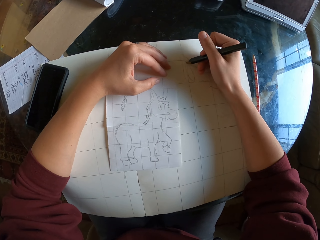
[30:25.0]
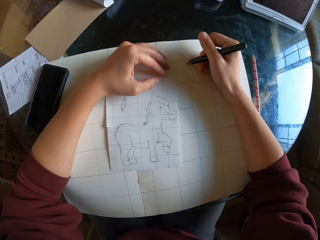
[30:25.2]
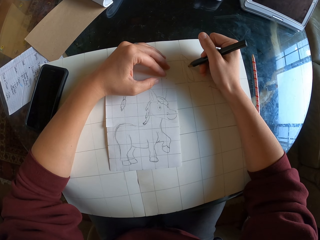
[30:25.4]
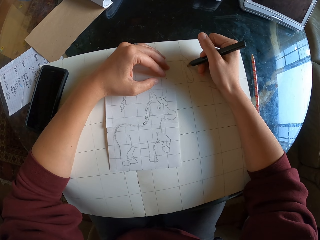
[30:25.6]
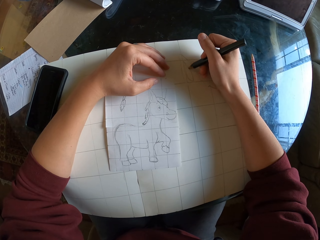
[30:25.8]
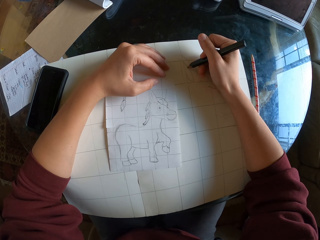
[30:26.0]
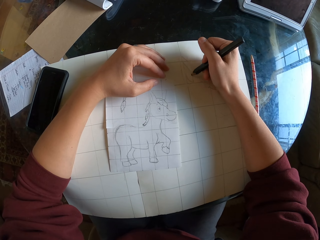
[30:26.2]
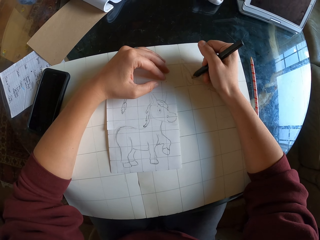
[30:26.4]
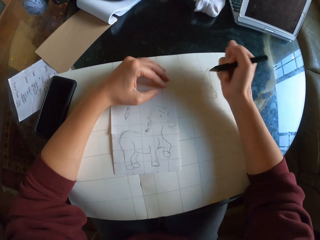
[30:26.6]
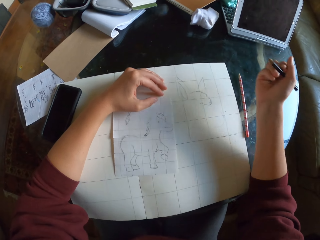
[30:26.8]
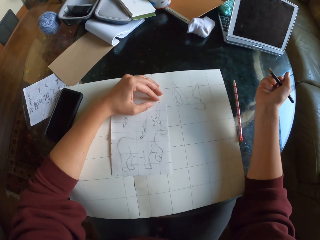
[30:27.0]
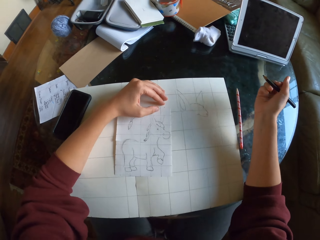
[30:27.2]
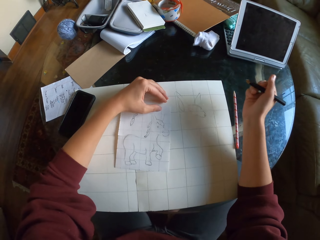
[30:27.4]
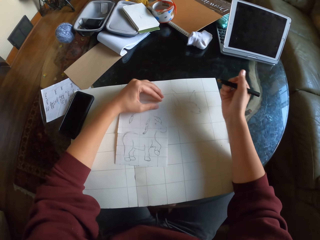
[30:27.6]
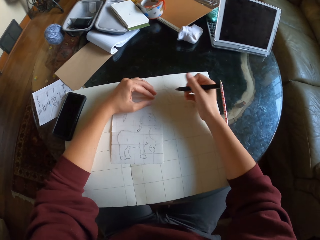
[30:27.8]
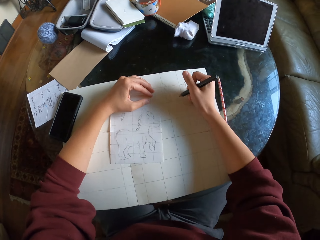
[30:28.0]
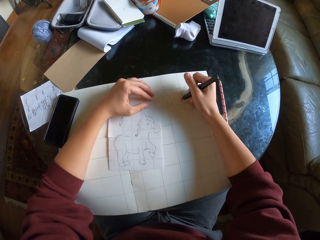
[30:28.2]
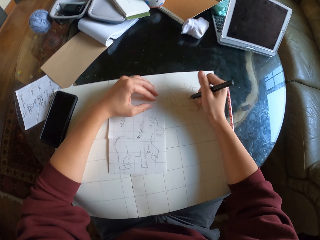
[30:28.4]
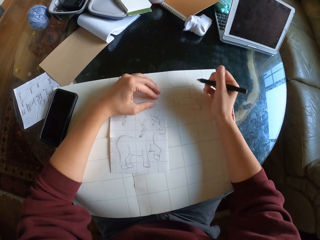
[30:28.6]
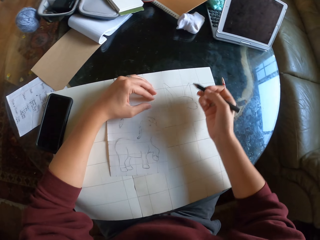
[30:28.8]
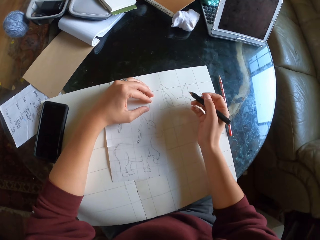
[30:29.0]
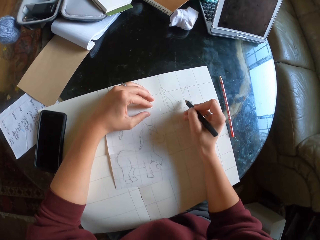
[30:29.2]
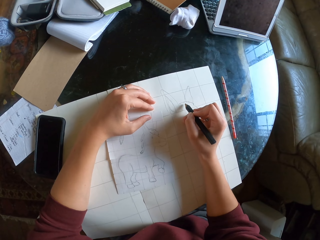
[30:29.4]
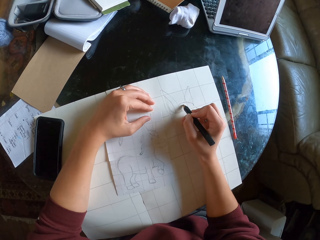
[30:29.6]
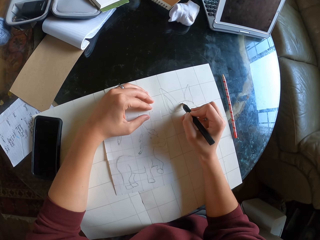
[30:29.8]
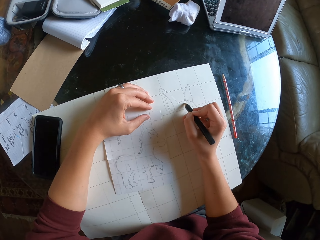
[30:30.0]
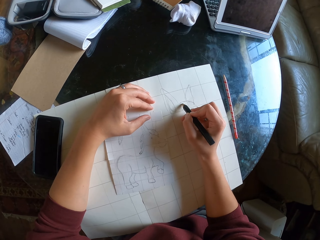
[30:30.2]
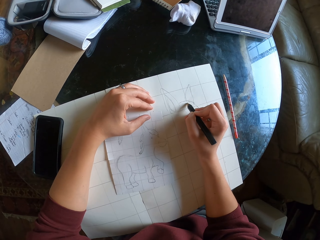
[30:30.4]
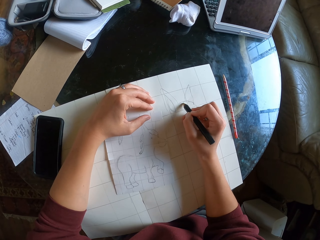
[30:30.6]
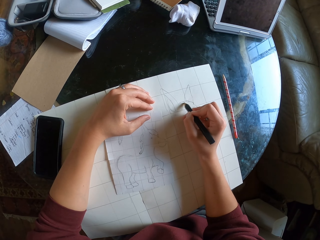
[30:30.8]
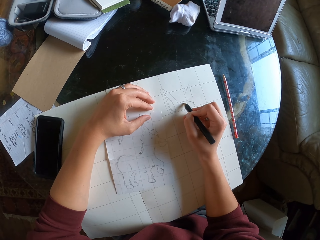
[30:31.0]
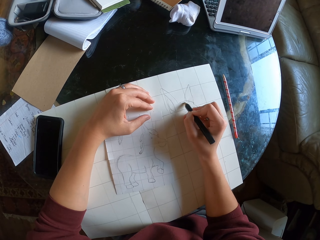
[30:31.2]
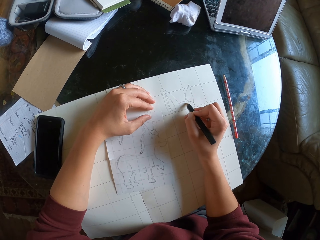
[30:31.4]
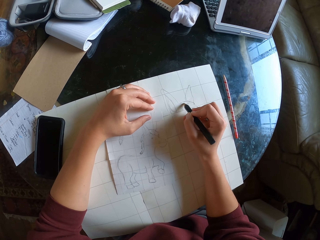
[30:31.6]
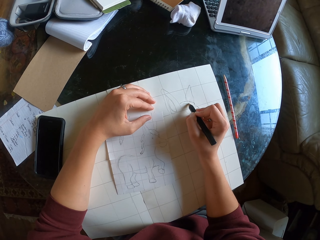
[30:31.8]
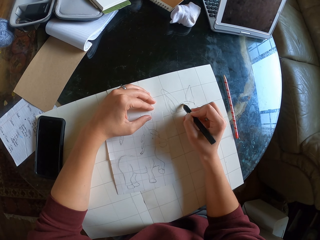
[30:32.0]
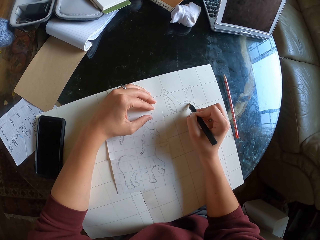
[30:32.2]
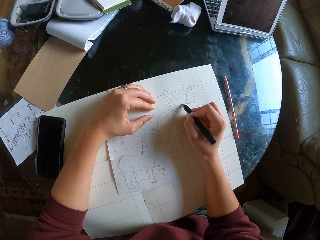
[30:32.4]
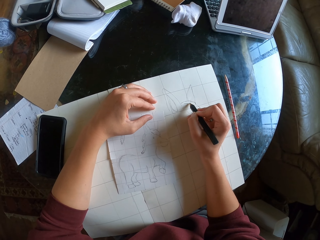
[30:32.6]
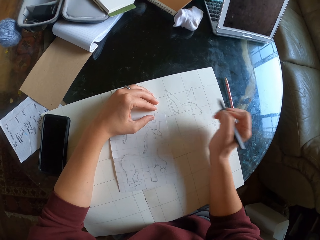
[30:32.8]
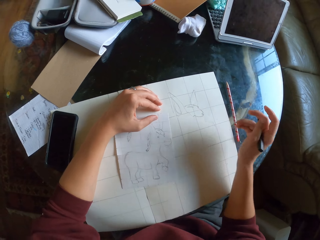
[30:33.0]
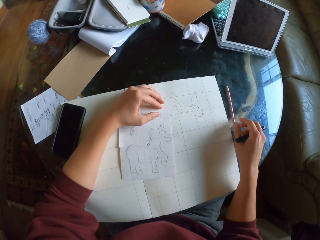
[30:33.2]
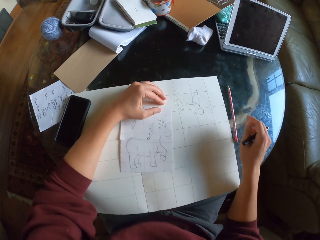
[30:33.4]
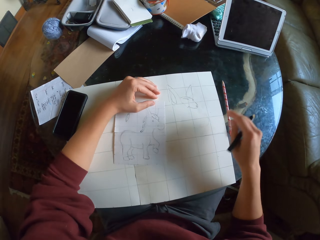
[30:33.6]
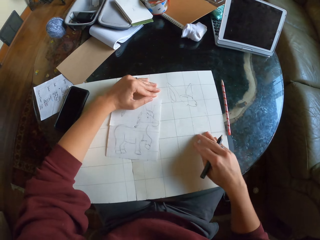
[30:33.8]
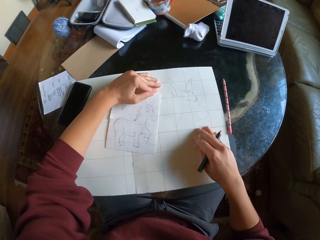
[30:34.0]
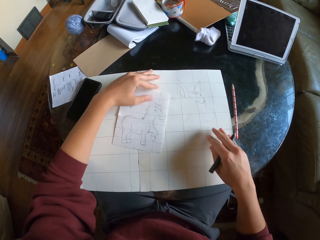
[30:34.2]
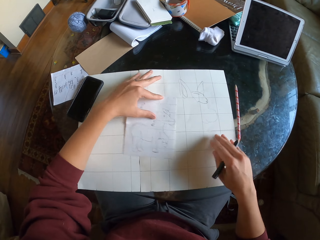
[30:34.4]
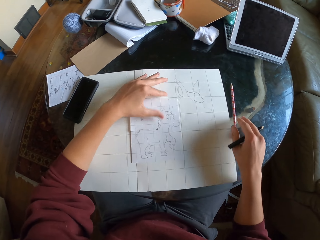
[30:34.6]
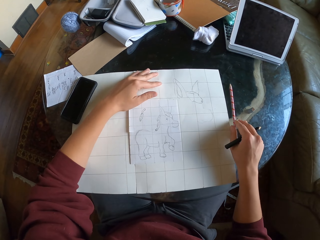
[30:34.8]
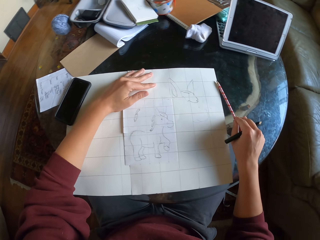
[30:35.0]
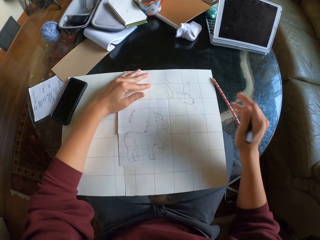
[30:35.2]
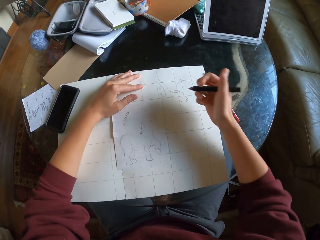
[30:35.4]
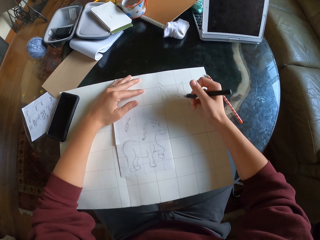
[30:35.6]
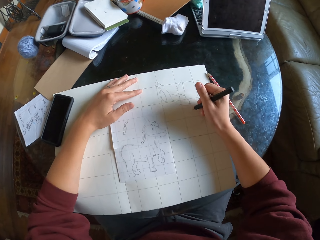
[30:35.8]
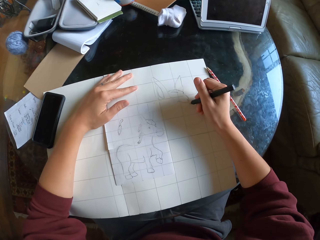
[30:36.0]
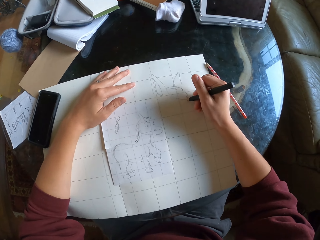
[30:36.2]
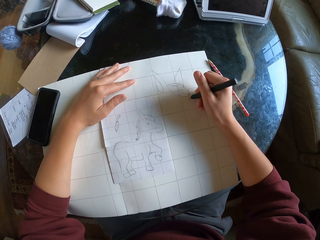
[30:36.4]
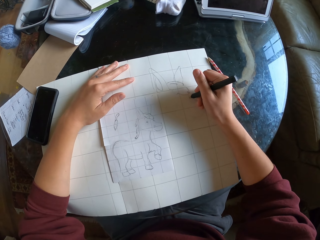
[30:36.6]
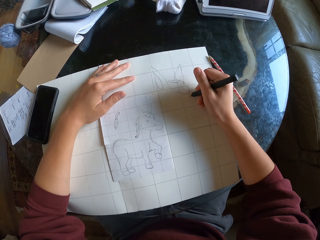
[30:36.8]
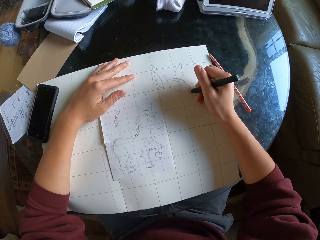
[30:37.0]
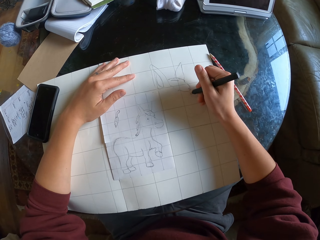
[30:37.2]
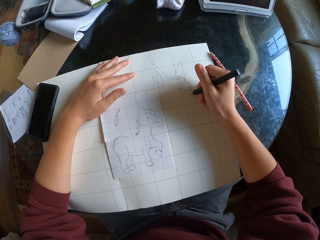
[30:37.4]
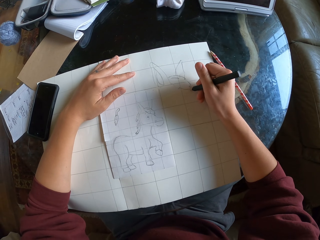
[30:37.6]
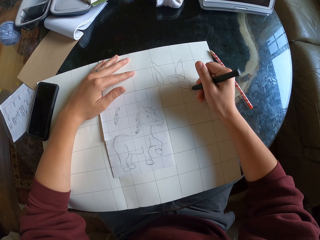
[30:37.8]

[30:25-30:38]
The camera wearer stares at the sketch. They sketch on drawing paper. They pull the big and small drawing pieces of paper slightly. They pull the pencil slightly.

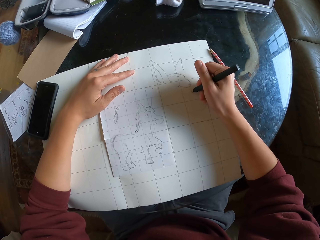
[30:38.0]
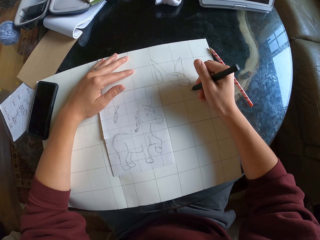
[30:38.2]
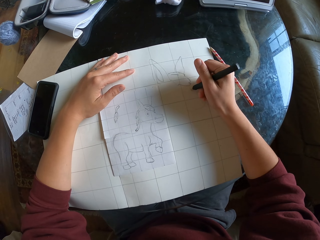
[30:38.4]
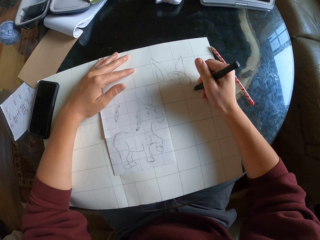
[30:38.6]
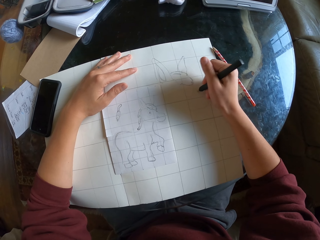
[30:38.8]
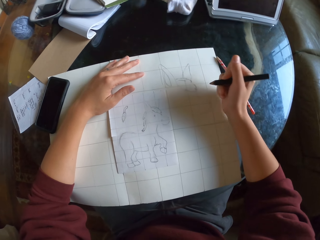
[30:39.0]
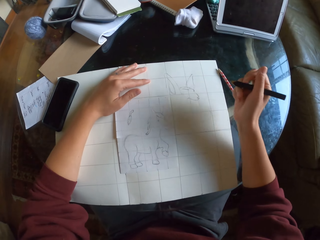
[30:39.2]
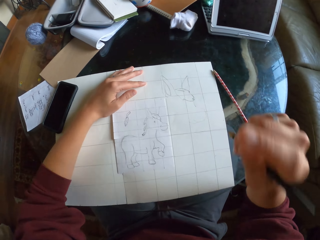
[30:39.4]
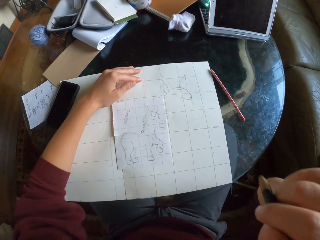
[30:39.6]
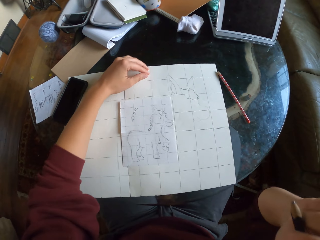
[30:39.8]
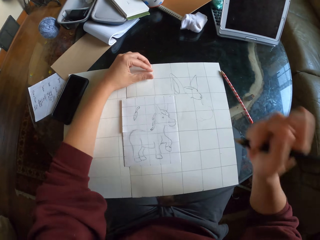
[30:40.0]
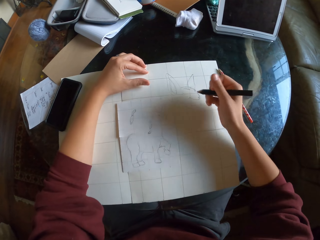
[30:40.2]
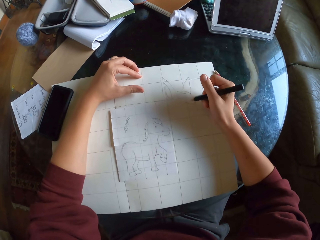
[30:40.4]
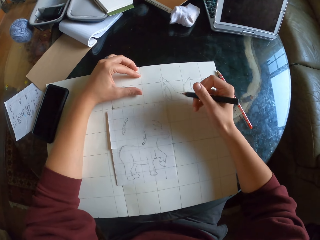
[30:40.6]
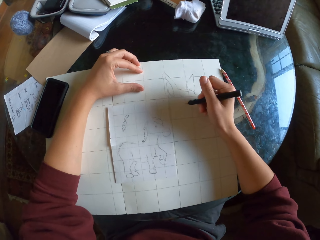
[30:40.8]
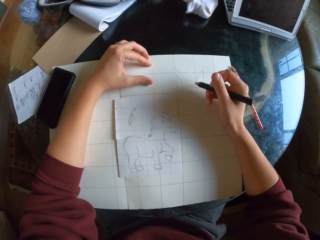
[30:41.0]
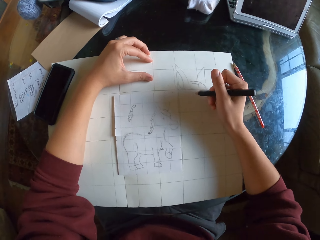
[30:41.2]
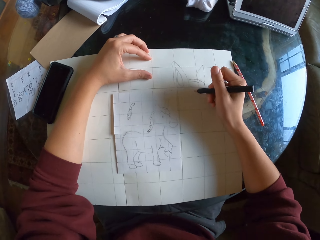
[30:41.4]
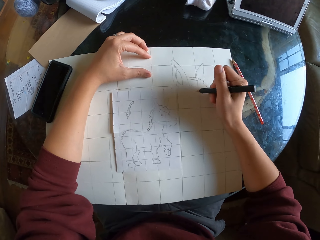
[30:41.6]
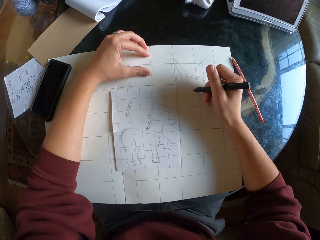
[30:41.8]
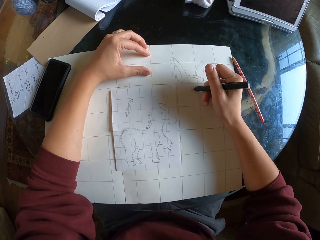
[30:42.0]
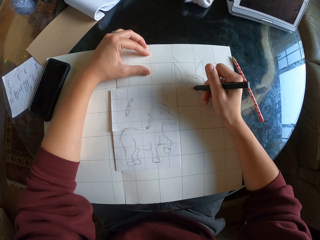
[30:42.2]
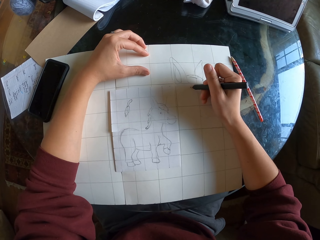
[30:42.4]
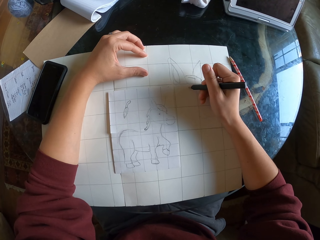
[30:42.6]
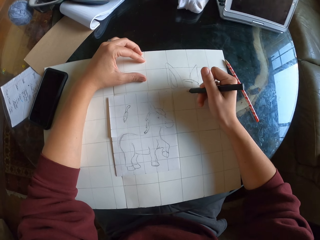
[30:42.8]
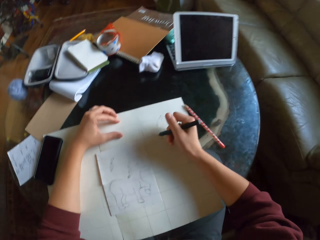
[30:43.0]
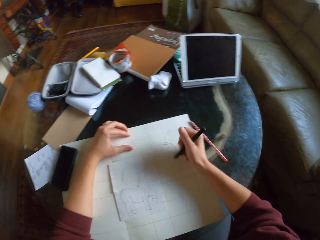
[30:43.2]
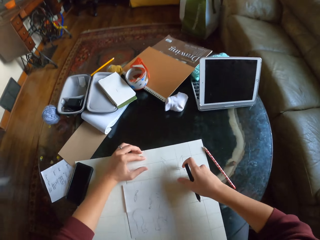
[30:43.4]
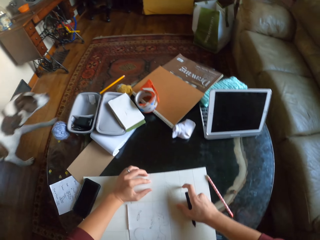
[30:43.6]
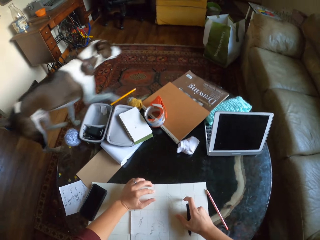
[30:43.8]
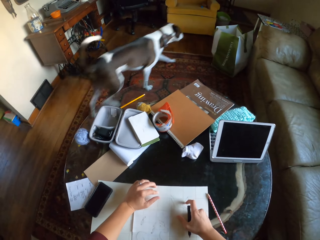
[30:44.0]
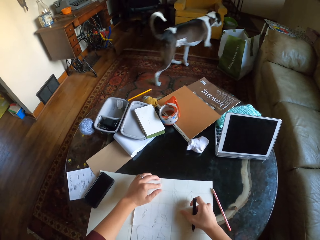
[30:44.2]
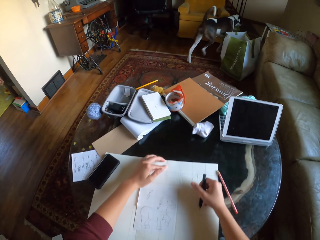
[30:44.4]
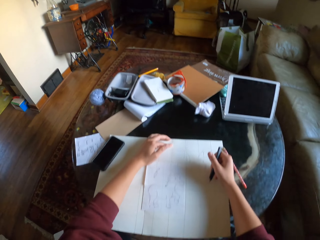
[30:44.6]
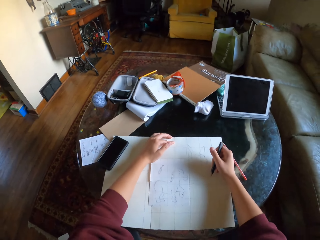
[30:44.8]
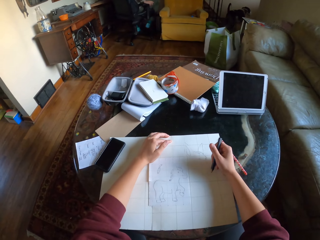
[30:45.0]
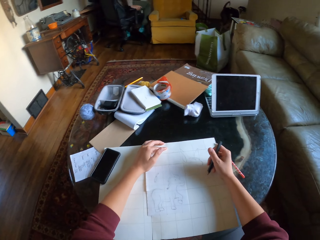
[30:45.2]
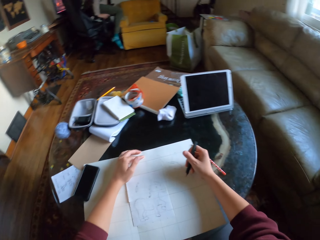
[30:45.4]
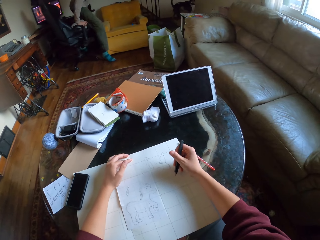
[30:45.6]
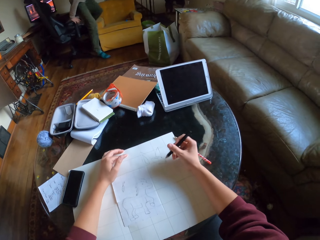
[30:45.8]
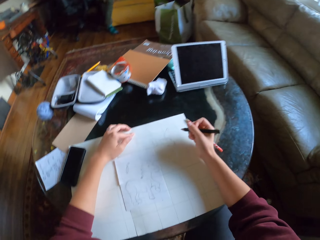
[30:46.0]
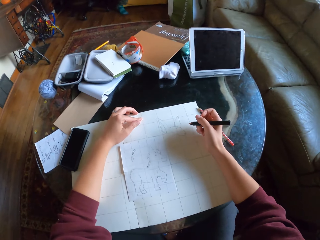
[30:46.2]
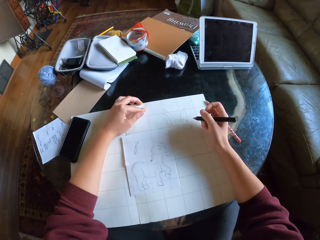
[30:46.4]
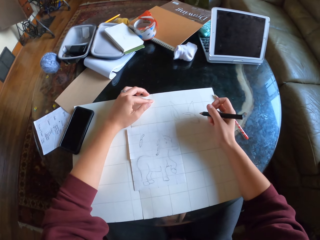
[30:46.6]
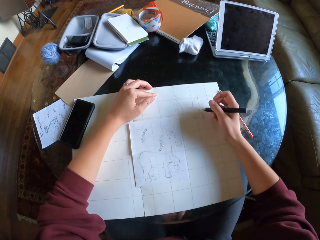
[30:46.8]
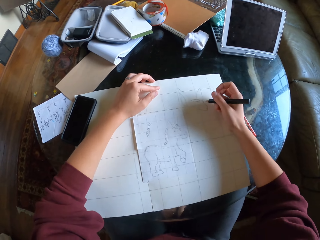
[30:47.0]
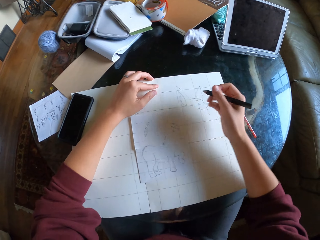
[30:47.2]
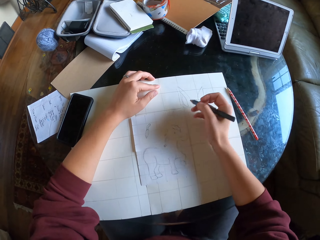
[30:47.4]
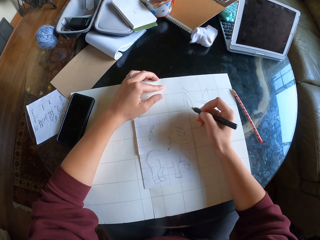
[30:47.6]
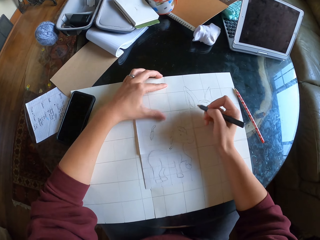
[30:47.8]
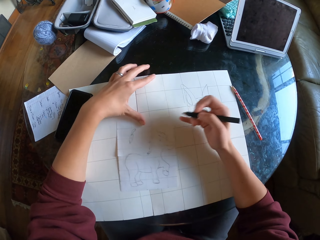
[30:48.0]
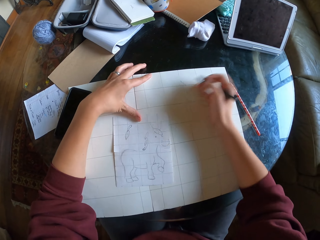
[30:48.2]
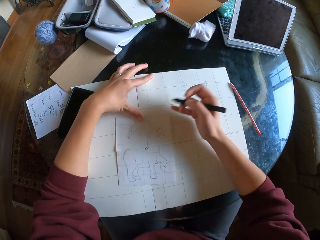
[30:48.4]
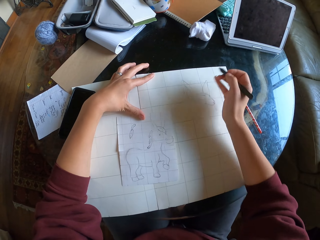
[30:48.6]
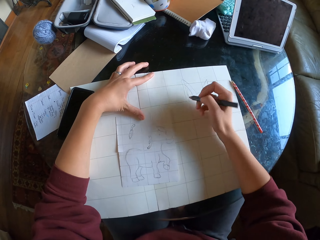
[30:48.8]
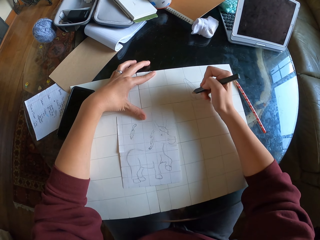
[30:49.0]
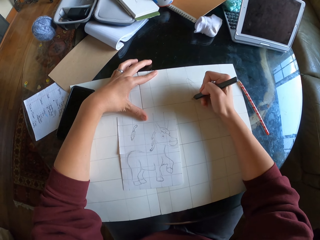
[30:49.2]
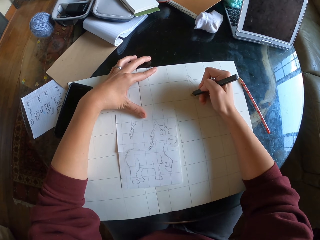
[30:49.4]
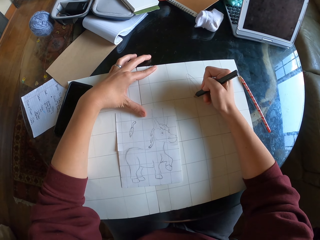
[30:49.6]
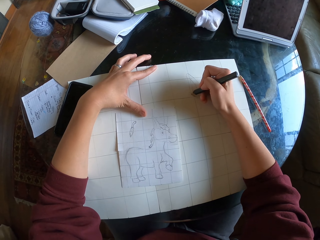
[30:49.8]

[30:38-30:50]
The camera wearer holds their face. They sketch on drawing paper. They look at the dog. They wipe the drawing paper with their hand.
